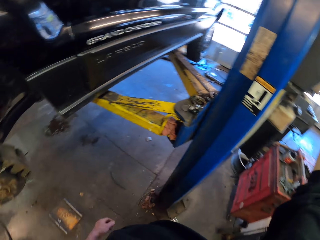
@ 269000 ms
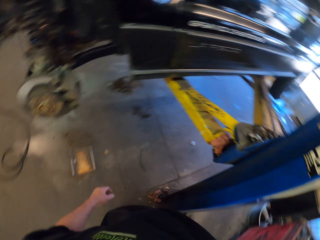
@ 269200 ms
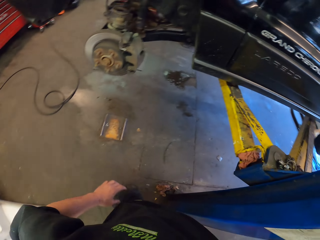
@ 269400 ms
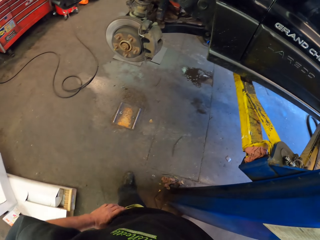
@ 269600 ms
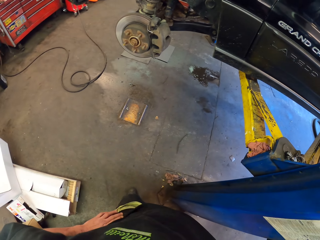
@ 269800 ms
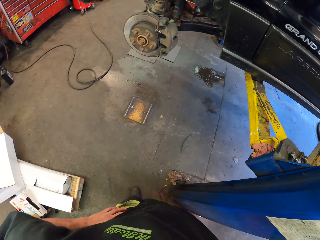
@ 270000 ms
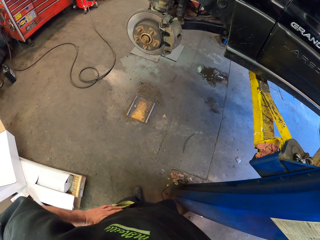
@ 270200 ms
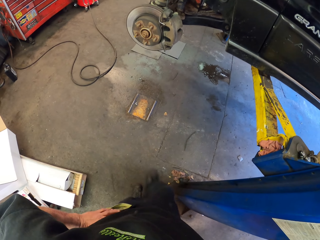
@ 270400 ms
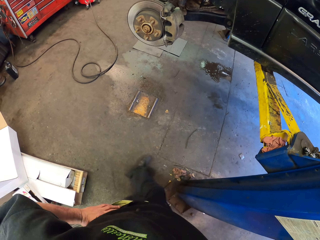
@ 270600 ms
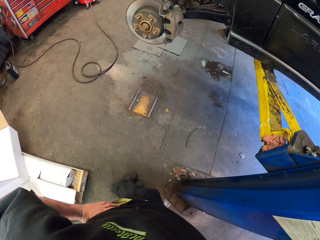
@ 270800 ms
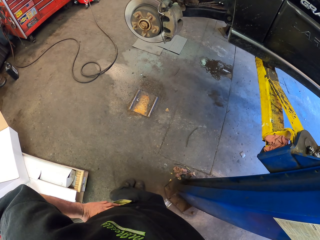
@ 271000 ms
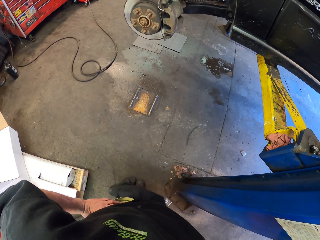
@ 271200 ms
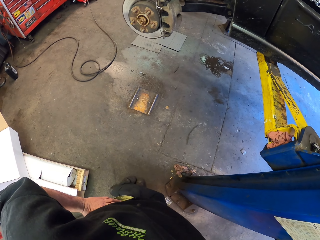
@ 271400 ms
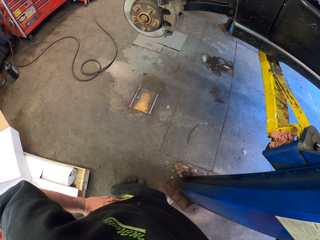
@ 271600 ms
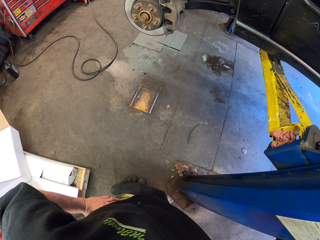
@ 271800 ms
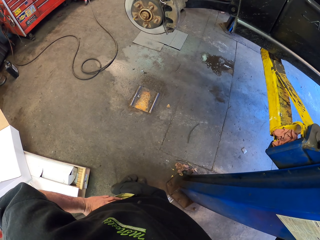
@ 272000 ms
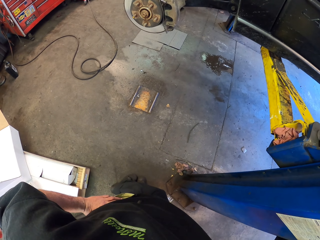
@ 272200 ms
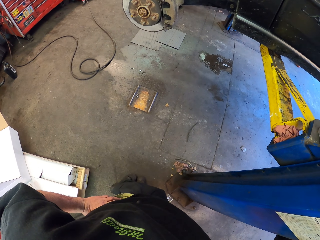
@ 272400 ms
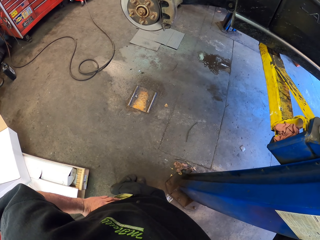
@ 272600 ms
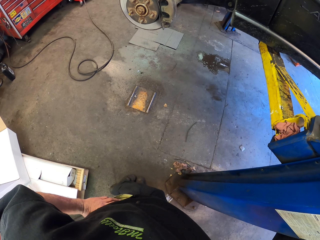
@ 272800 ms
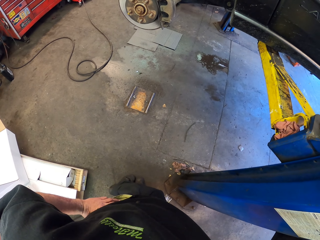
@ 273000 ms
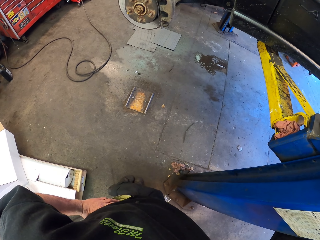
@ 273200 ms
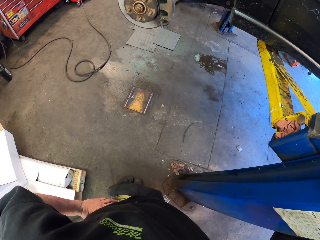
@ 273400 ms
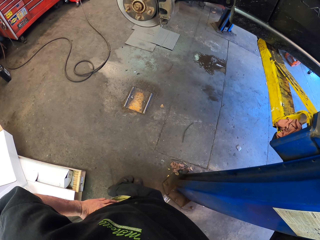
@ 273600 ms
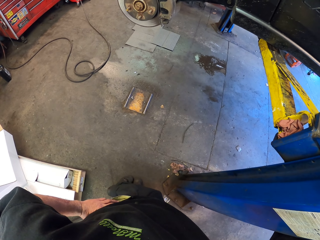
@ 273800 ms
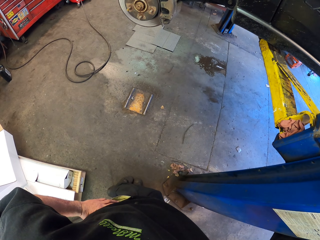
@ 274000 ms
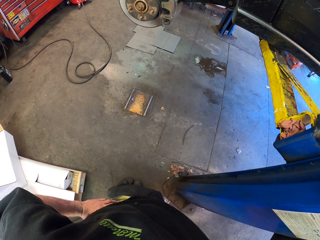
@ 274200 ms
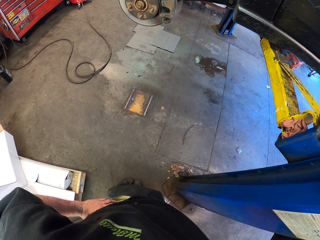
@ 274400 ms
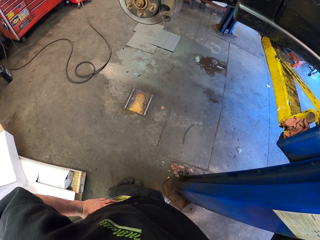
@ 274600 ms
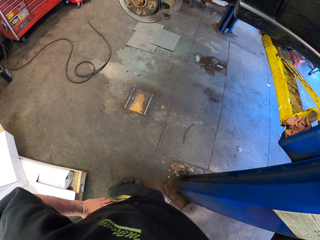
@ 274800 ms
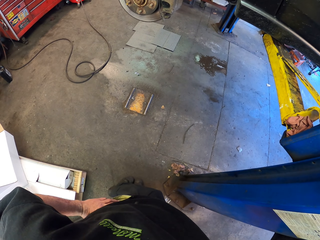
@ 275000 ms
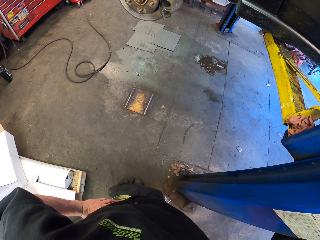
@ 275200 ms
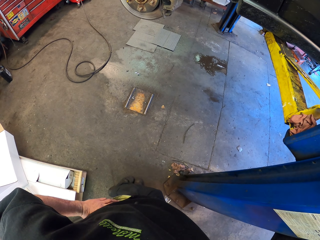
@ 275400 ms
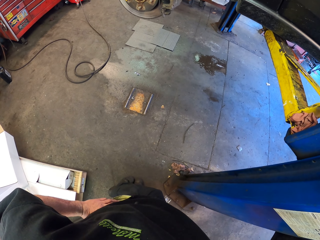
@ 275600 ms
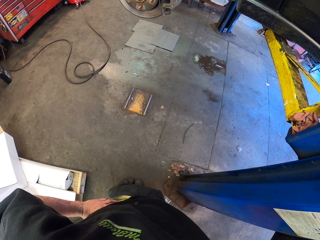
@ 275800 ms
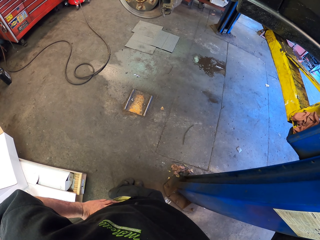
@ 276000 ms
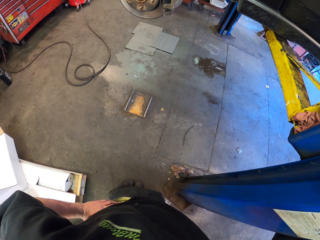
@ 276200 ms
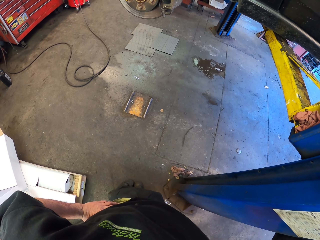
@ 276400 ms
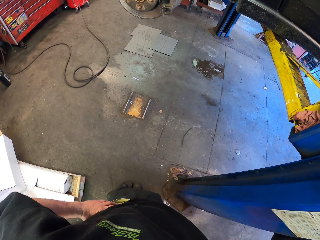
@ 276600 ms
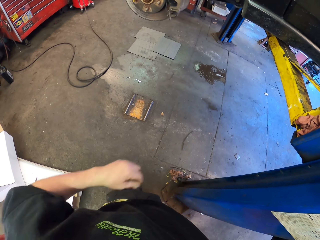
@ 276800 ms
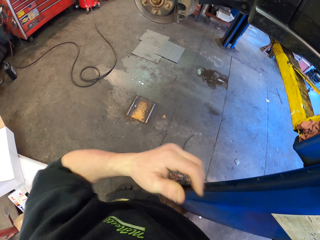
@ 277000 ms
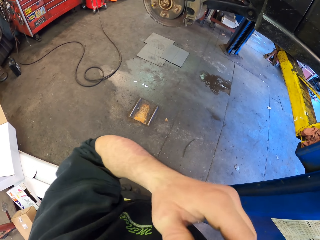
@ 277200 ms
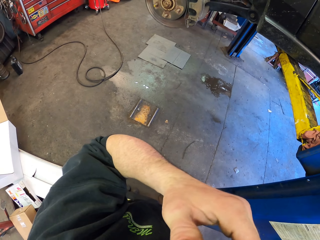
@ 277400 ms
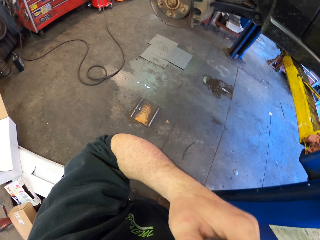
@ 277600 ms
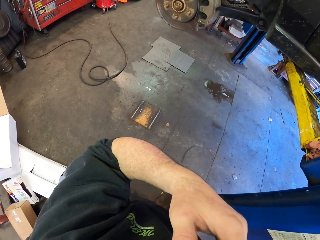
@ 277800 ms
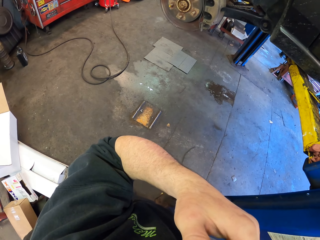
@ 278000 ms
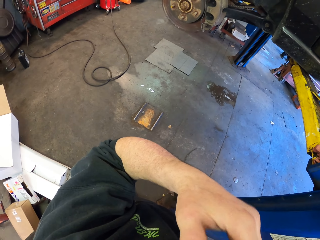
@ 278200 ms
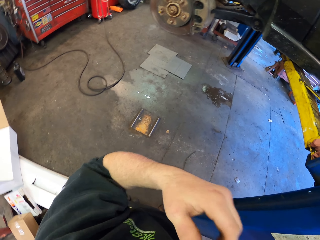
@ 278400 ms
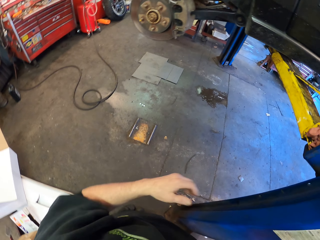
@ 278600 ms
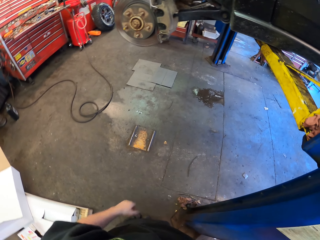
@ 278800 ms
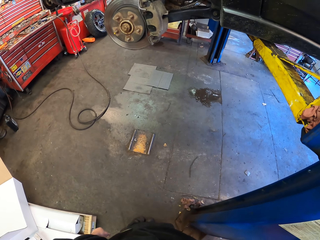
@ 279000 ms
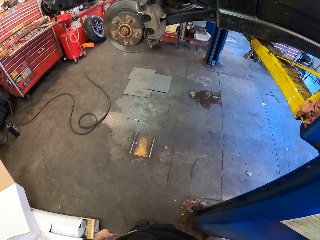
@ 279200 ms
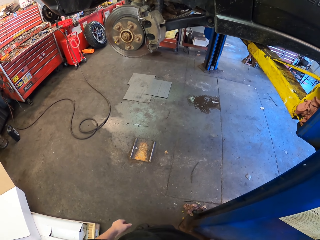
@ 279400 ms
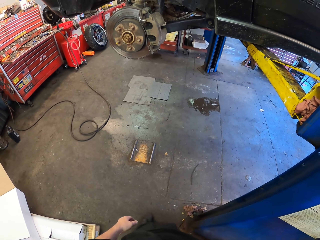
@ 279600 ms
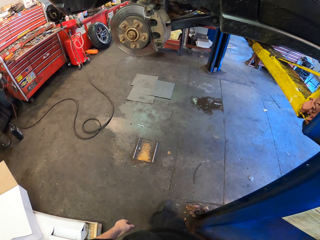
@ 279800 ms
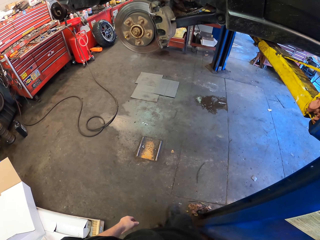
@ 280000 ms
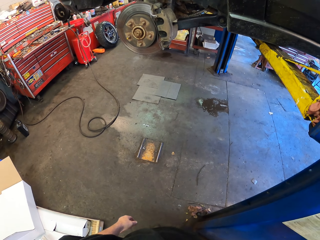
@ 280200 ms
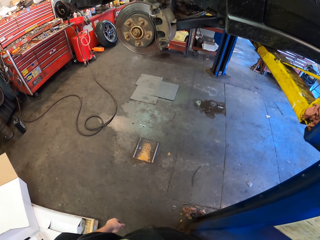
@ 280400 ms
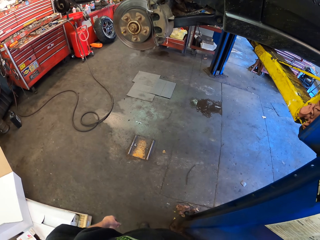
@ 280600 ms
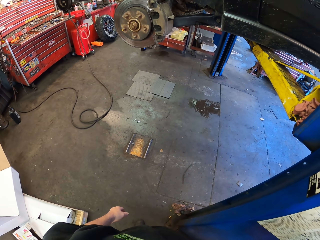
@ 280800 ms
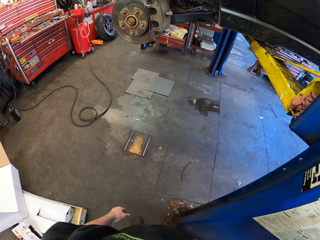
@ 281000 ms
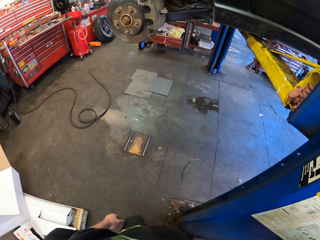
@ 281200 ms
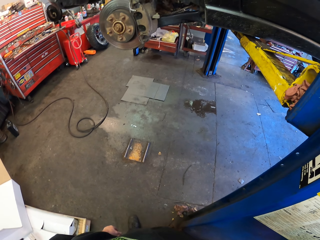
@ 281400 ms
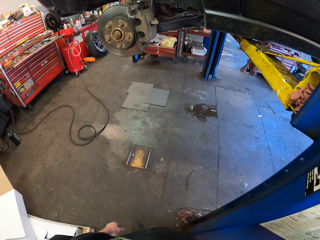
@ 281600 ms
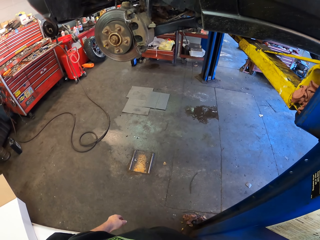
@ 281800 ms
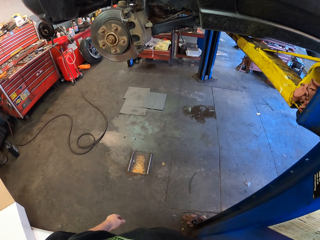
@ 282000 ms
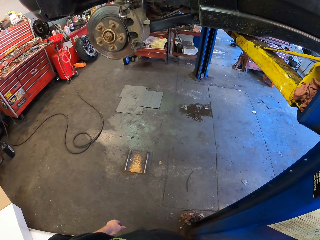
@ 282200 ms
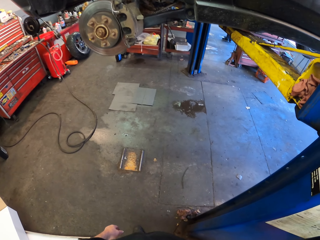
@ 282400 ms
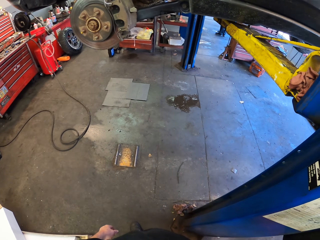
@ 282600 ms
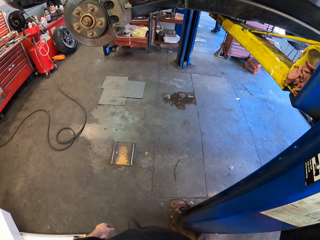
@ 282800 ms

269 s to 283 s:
The camera wearer stands in the garage. They hold on the waist. They wipe their face. They look around.

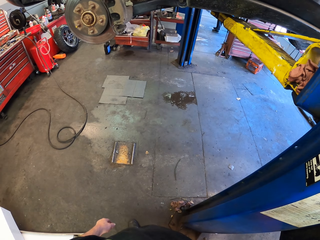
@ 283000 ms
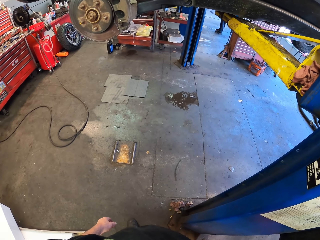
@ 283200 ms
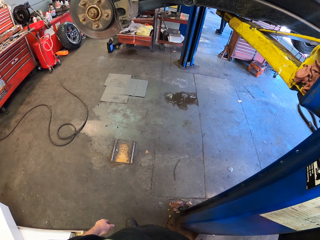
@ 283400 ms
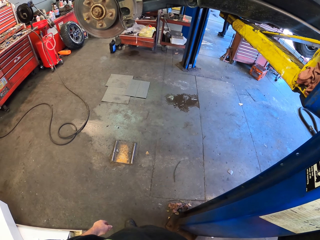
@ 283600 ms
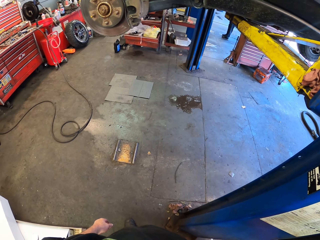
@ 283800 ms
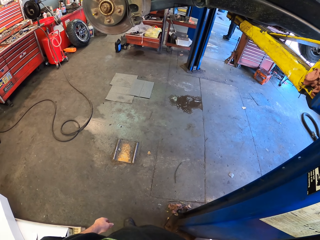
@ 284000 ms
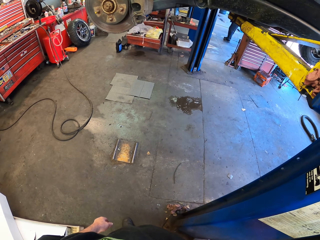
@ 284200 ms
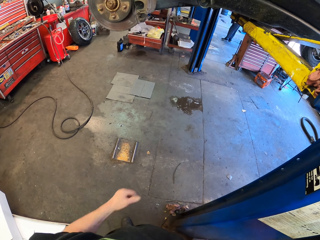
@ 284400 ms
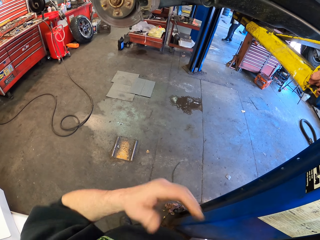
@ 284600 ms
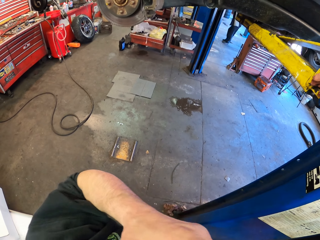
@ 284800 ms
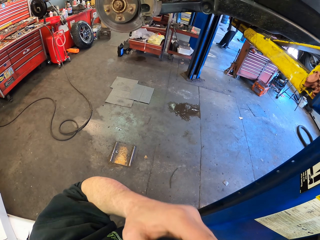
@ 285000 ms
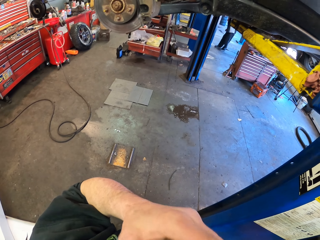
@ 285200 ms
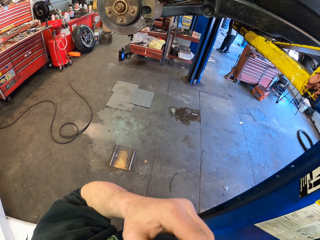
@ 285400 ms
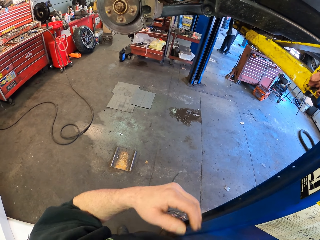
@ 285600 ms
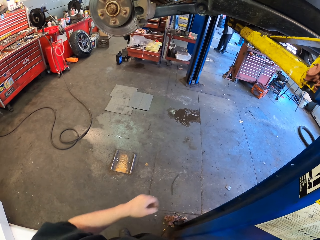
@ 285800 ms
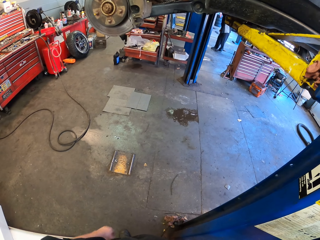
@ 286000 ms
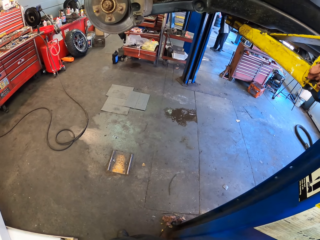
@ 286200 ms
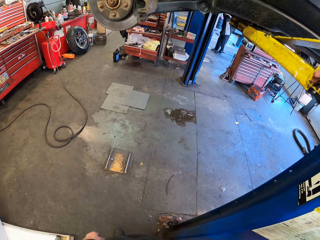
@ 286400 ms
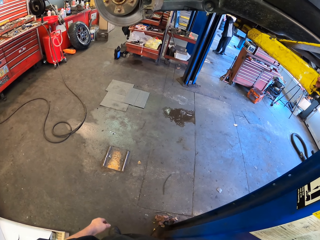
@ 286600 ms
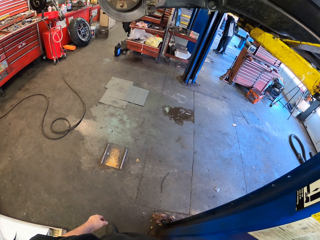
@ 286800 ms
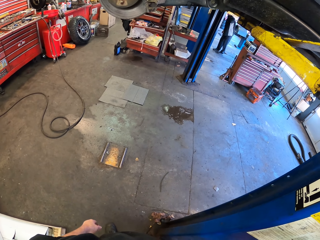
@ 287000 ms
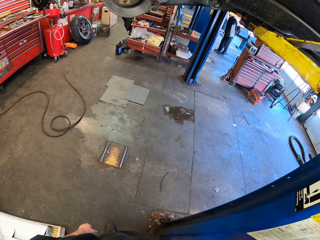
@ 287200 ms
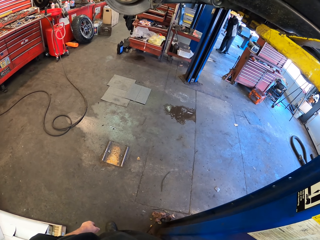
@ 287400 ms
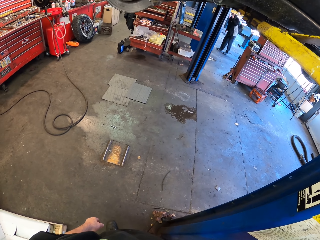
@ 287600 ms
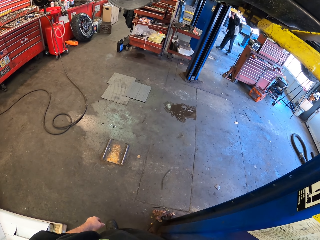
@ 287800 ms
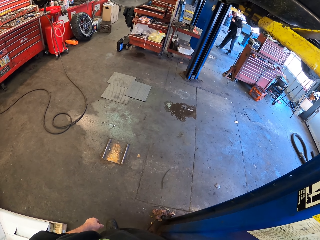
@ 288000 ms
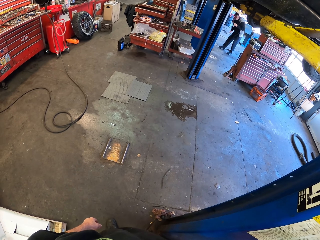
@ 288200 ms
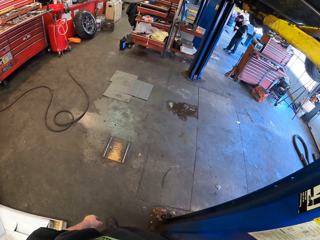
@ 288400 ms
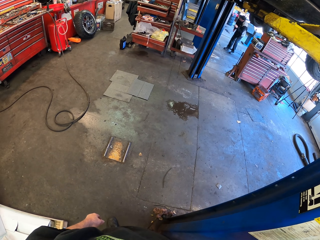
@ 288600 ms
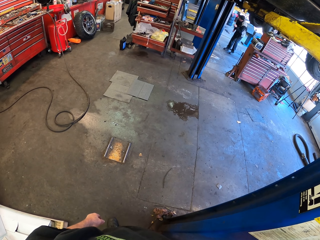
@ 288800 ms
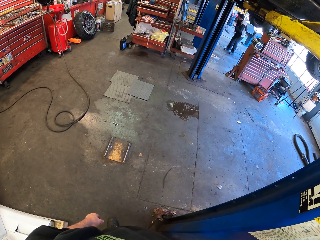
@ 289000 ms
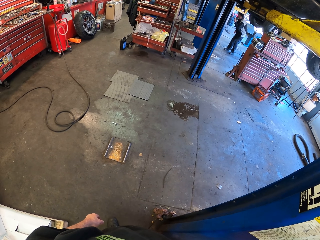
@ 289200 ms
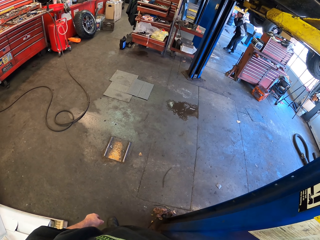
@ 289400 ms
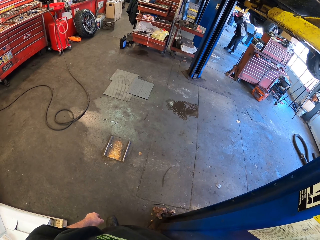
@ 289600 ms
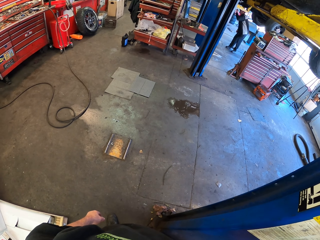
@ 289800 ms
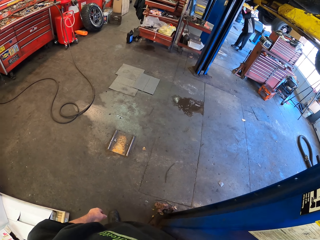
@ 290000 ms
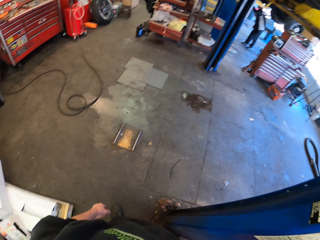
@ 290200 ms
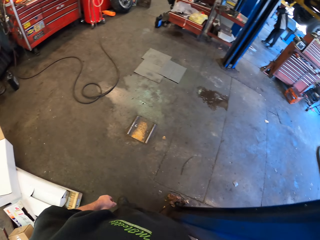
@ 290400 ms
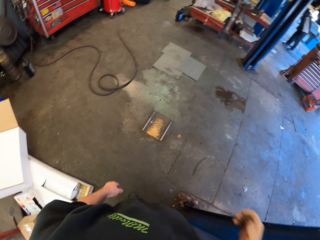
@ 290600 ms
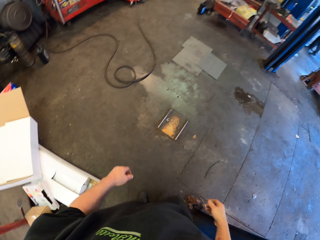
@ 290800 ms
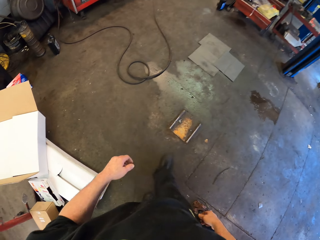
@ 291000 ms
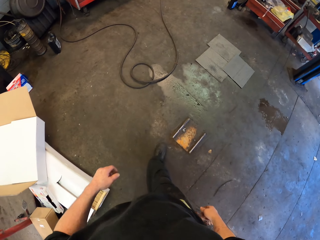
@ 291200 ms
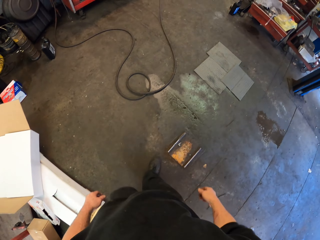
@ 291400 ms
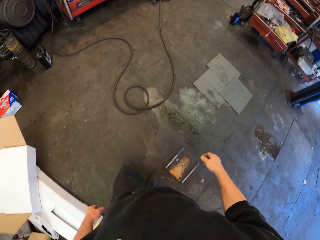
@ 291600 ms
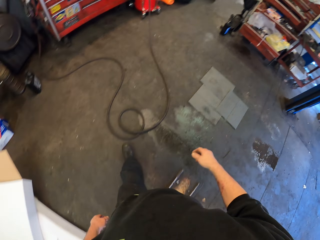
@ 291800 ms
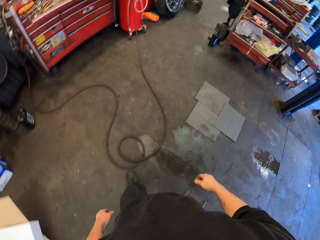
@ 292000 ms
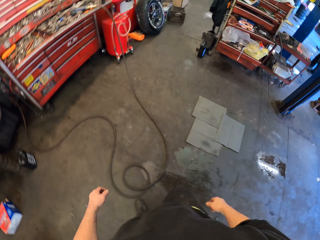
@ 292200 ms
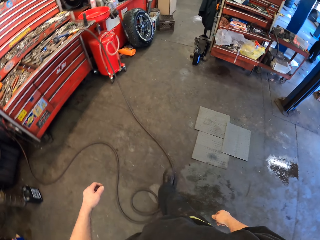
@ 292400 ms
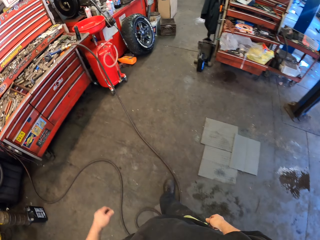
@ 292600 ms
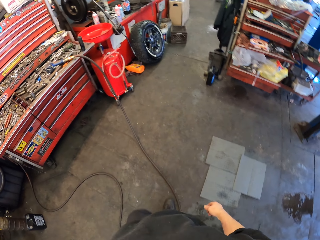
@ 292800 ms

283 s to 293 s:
The camera wearer itches his face. He drops his hand. He looks around. He walks in the garage.
